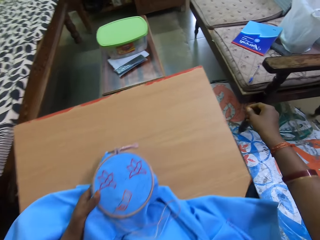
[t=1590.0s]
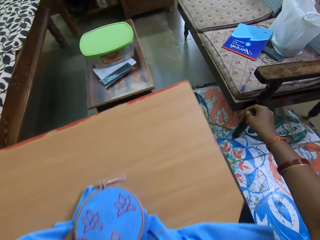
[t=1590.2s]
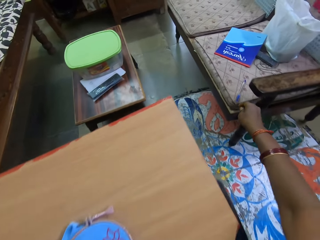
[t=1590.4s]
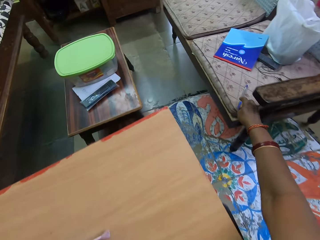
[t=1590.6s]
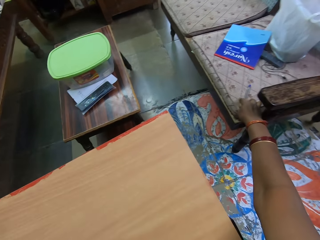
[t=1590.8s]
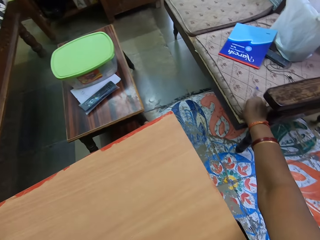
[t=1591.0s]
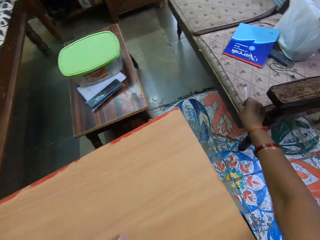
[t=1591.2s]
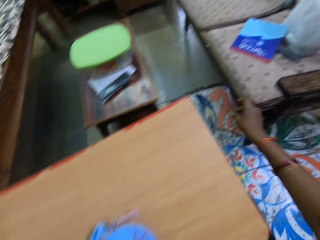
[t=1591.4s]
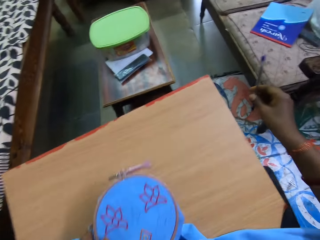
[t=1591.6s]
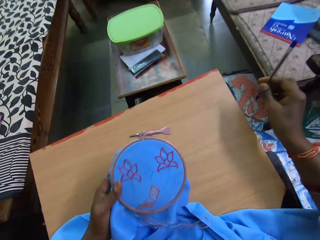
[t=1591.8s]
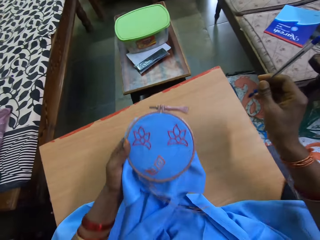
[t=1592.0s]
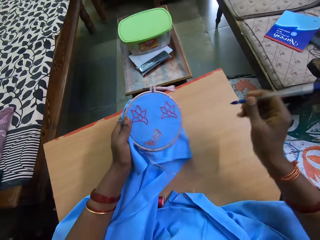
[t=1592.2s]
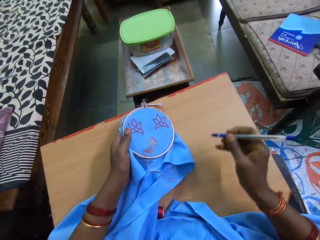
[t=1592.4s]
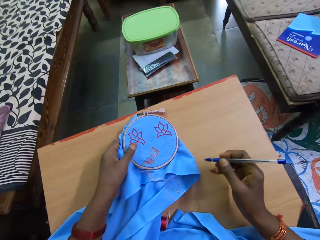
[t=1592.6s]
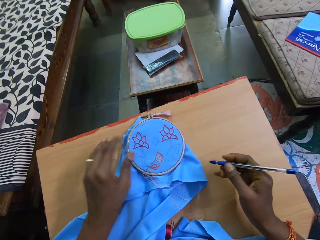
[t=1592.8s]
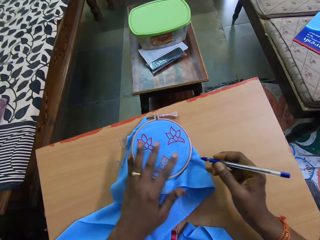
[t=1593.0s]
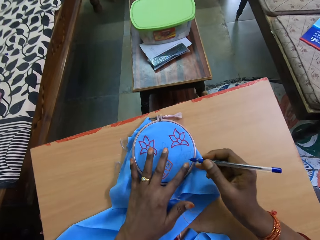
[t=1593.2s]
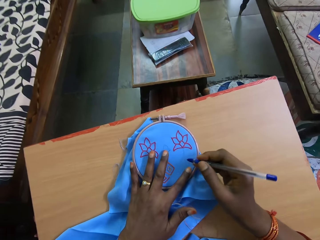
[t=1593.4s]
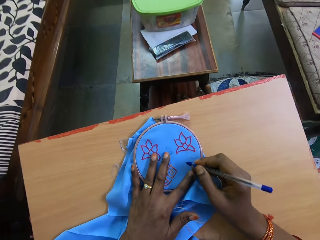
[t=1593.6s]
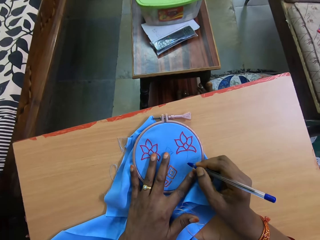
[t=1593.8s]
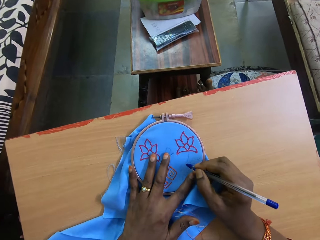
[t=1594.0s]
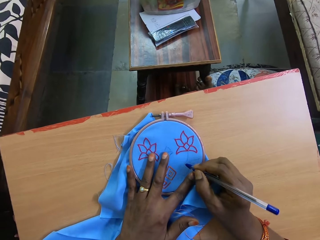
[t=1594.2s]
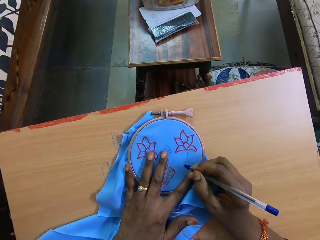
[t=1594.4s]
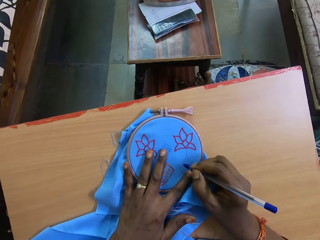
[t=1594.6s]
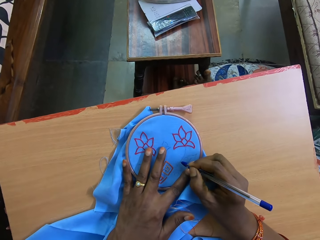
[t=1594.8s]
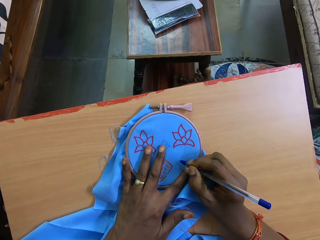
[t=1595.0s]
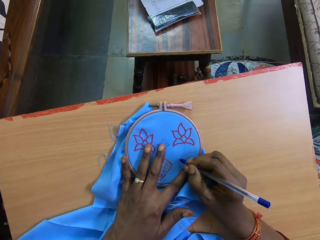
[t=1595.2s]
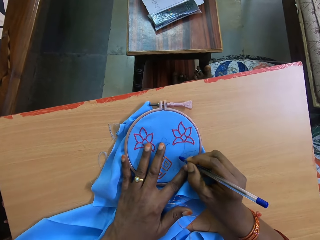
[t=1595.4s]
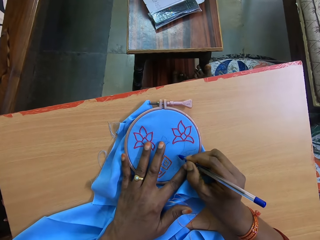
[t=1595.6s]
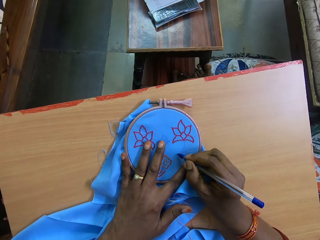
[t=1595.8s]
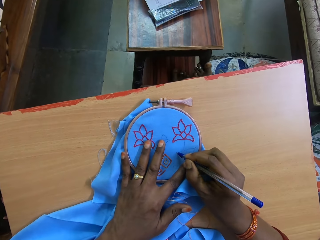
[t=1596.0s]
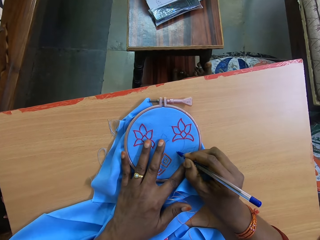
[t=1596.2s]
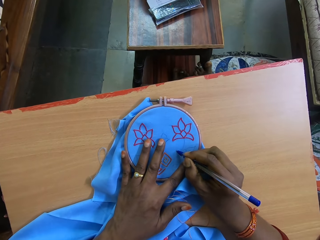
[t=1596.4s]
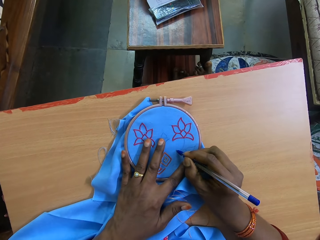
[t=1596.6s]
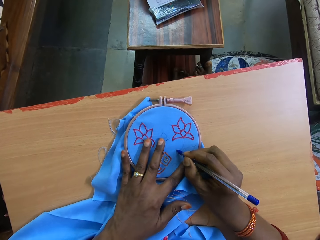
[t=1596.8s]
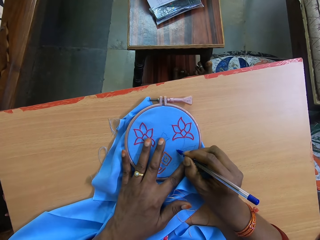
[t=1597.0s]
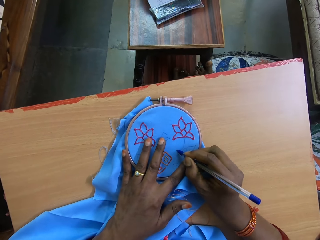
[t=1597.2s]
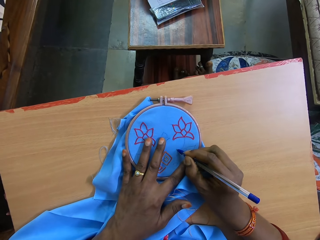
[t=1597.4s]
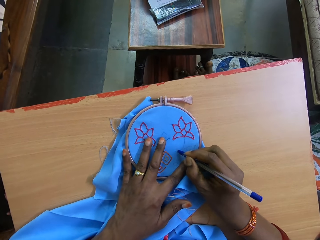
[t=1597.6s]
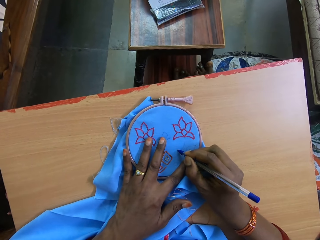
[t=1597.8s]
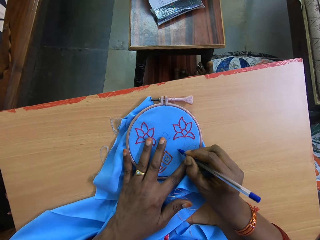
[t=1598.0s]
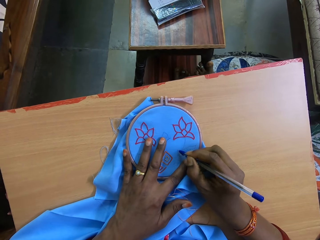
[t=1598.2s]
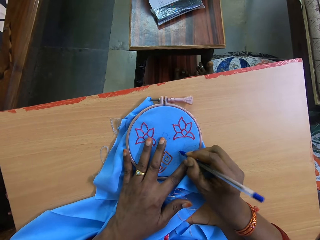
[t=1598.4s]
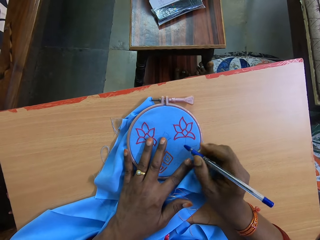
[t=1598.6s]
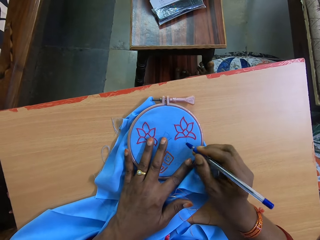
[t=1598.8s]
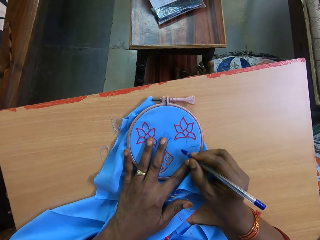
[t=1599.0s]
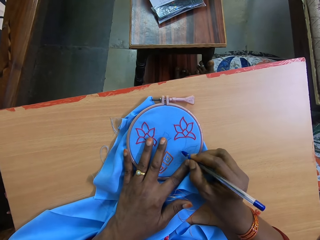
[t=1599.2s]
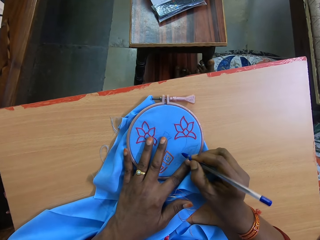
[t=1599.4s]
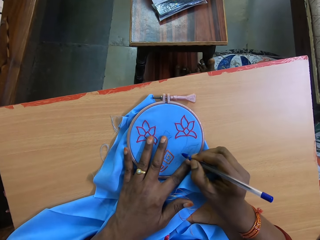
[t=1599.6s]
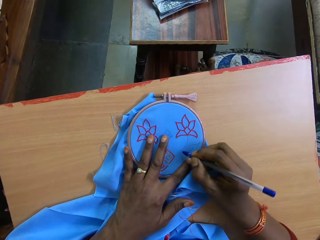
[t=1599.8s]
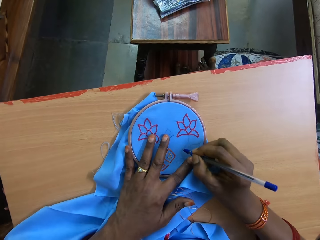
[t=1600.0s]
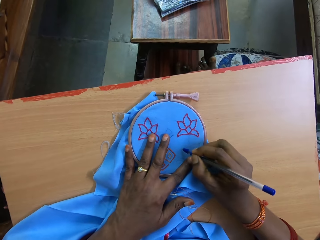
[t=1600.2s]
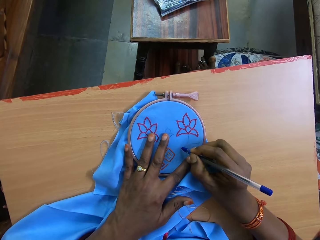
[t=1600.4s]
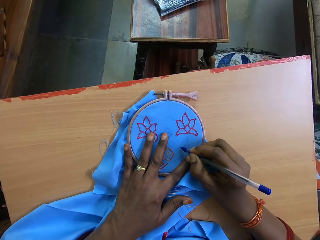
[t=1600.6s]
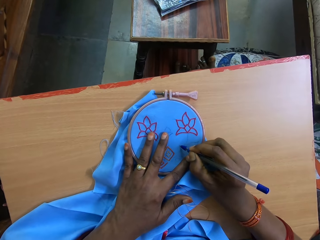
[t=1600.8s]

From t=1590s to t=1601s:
The camera wearer picks up a biro or pen from a chair with her right hand. She drops the fabric on a wooden board on her laps with her left hand. She places her left hand on the fabric. She traces a pattern on the fabric with the biro in her right hand. She draws on the cloth with the pen.

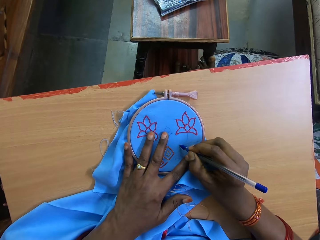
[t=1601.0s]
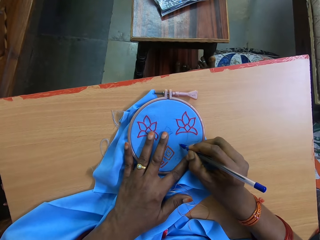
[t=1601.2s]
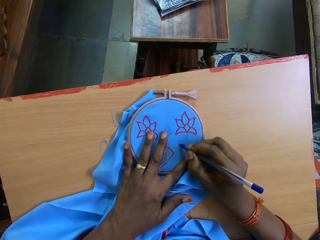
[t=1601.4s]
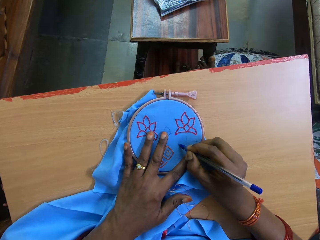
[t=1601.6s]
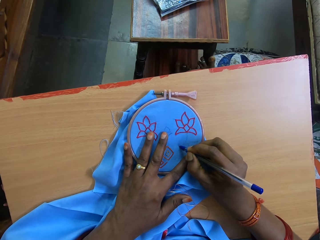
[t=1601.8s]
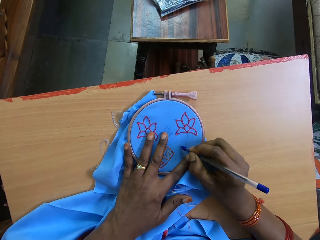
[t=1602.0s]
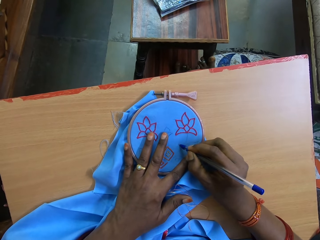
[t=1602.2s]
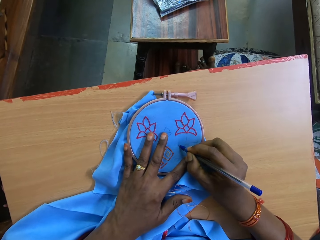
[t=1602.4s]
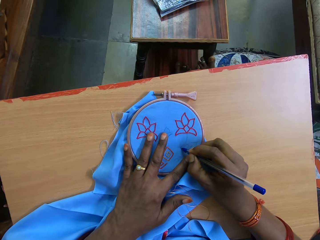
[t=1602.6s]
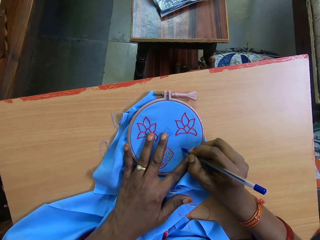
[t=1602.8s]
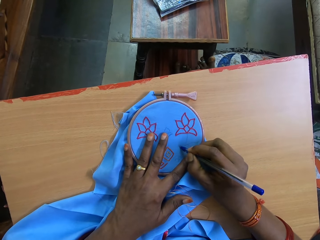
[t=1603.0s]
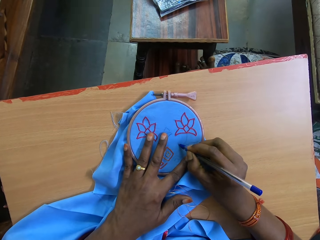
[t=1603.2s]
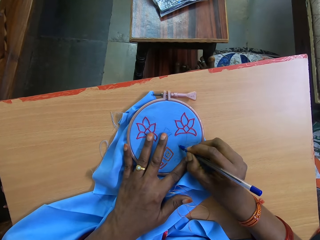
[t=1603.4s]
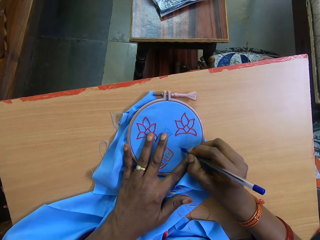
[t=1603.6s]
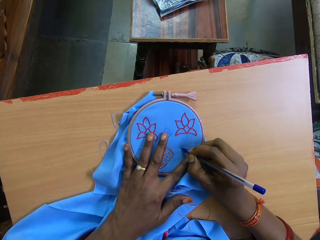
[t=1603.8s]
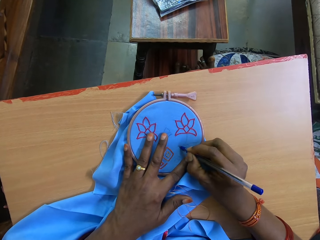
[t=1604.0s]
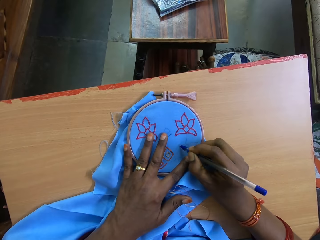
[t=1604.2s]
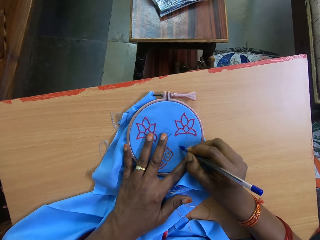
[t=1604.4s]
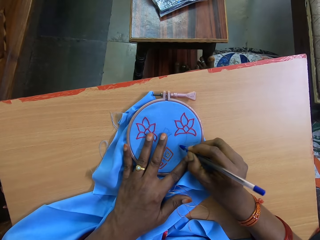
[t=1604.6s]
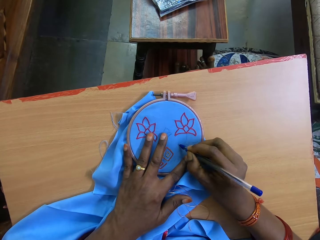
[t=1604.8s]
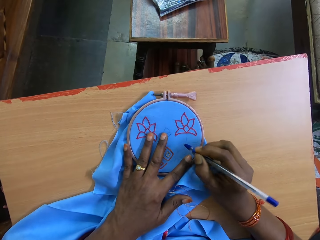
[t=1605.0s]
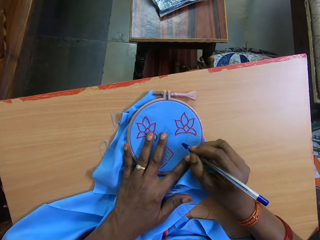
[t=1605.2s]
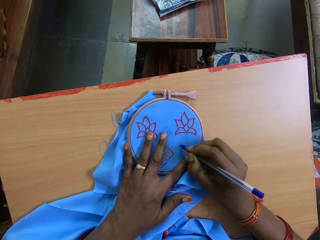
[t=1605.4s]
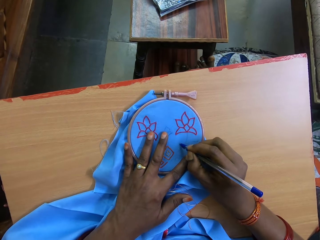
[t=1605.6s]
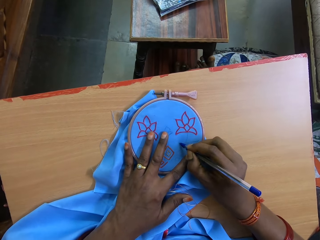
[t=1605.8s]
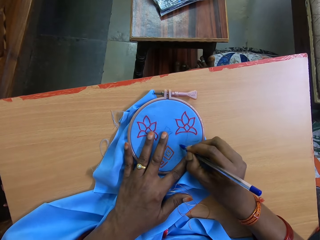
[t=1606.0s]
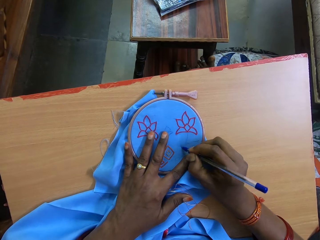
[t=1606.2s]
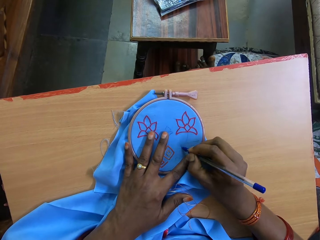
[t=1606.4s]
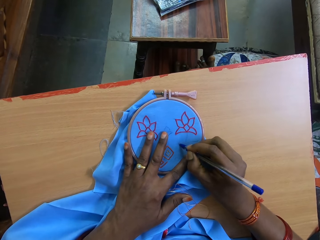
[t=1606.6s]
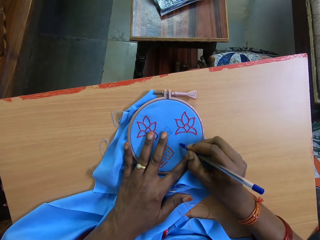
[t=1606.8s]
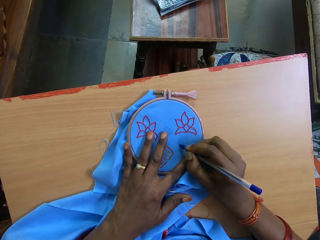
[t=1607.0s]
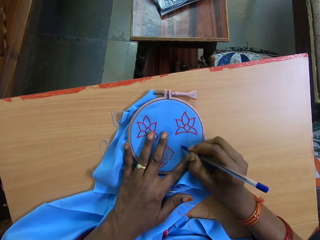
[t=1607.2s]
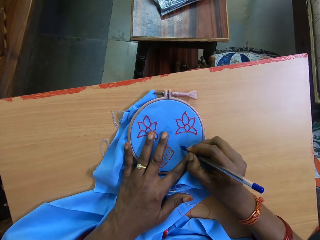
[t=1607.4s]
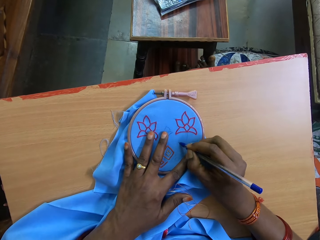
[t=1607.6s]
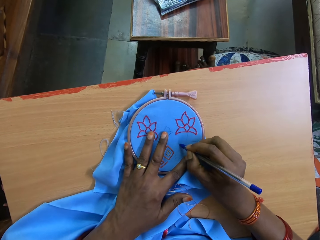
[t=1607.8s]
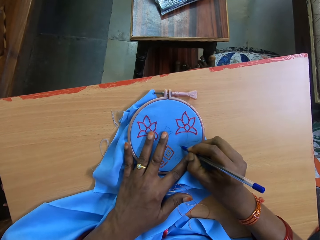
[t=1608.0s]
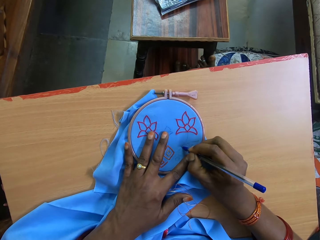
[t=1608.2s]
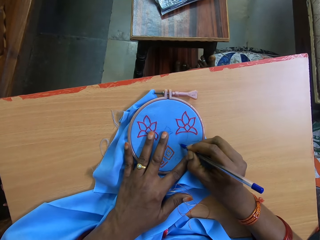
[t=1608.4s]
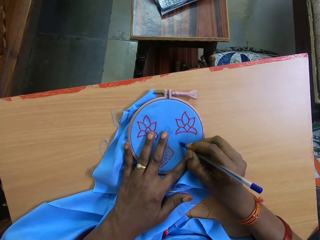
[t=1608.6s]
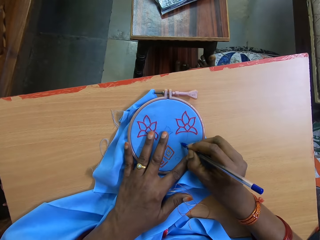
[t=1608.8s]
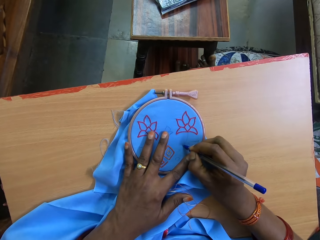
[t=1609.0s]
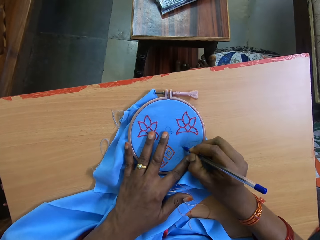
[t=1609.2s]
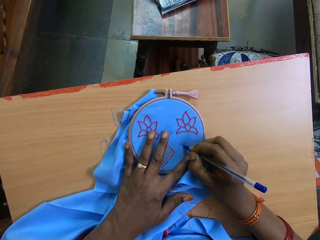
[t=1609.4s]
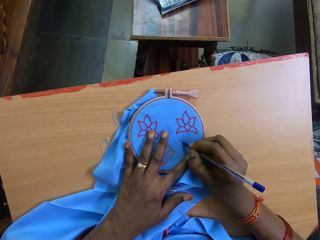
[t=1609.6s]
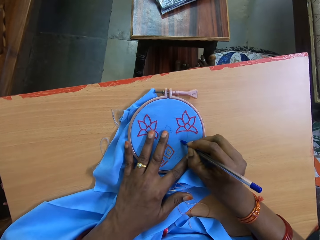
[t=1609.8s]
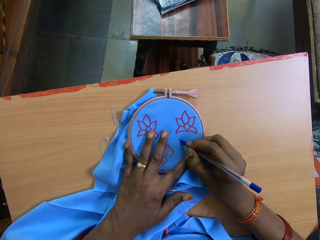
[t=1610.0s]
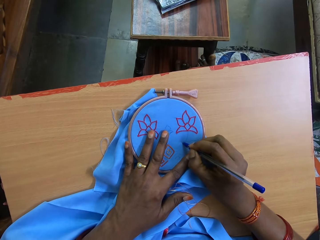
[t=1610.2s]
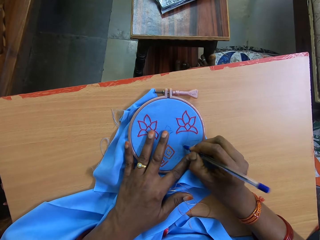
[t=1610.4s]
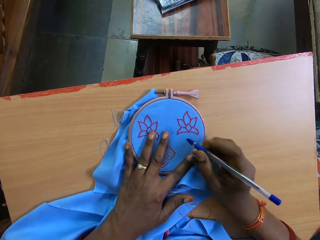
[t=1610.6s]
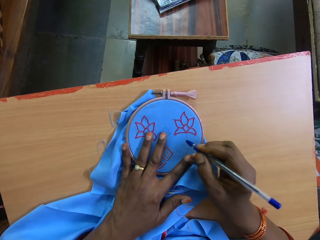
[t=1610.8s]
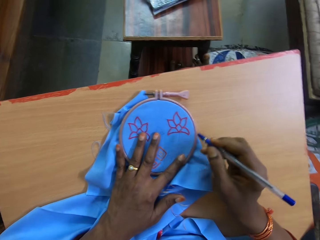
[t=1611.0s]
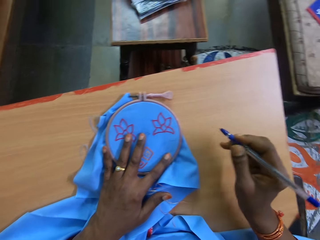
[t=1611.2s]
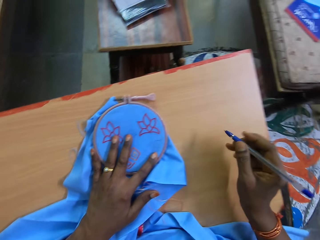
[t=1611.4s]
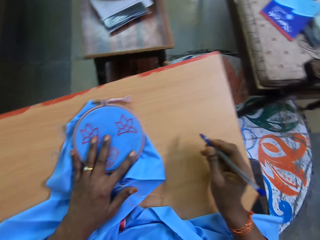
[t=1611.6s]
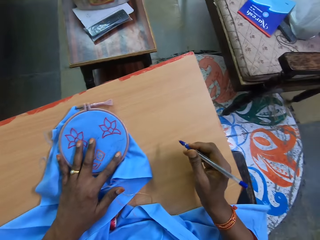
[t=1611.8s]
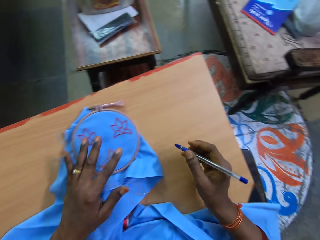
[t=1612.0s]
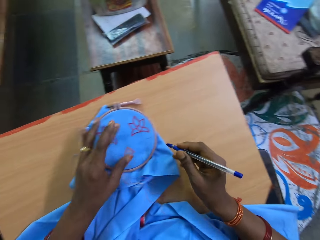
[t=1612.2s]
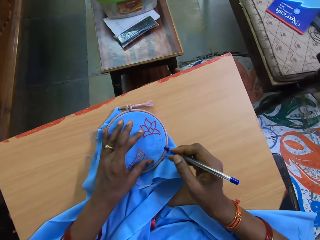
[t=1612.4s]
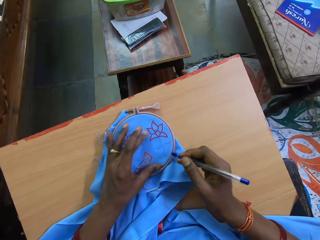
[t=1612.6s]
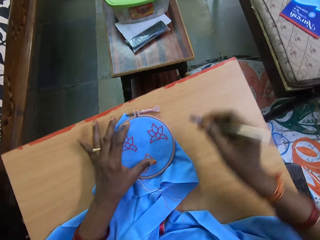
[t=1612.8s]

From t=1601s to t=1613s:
The camera wearer draws on the cloth with a pen. They draw on the cloth with the pen again.
